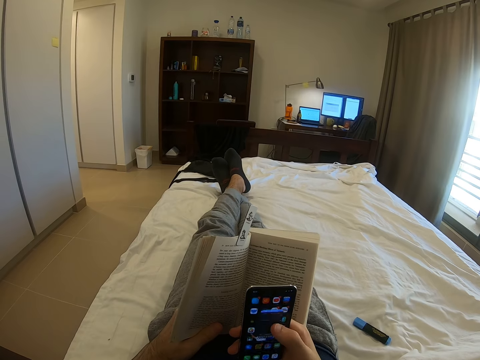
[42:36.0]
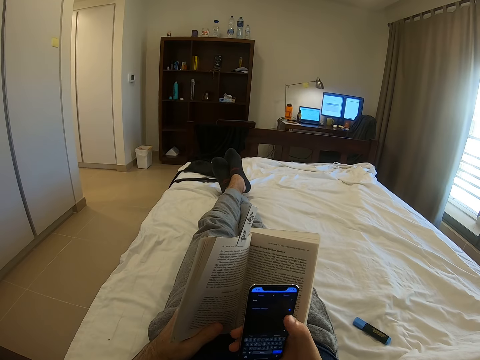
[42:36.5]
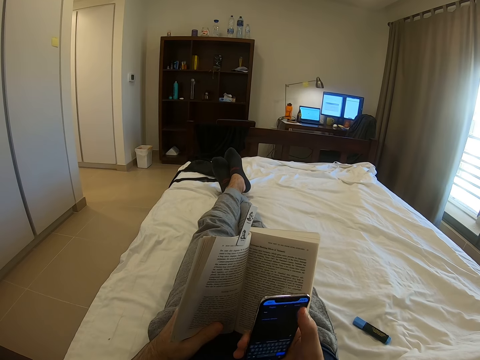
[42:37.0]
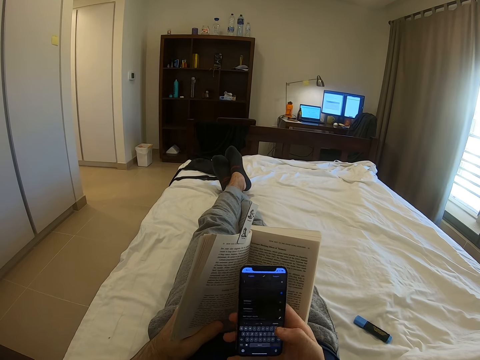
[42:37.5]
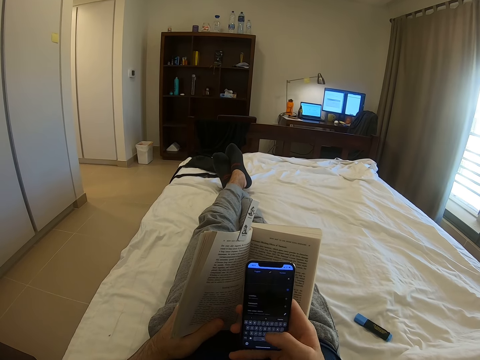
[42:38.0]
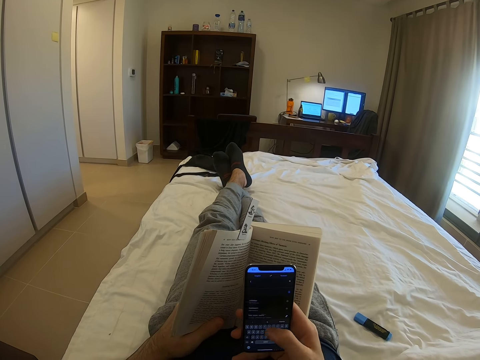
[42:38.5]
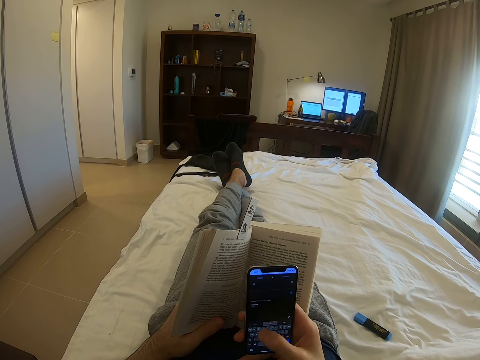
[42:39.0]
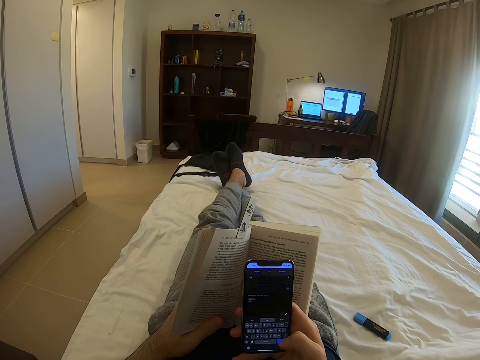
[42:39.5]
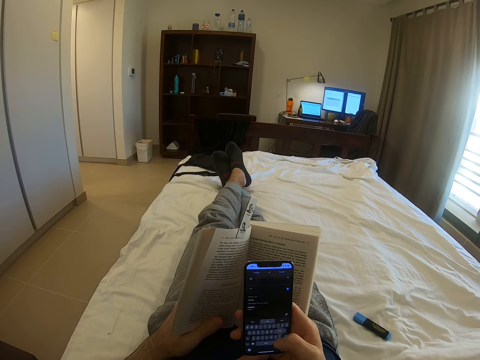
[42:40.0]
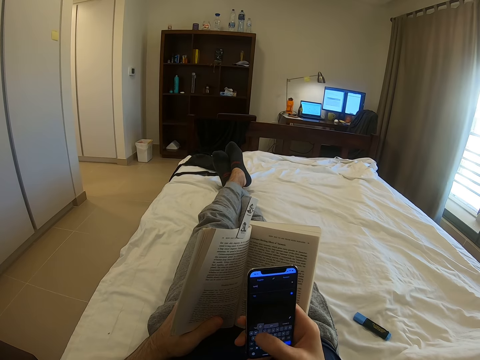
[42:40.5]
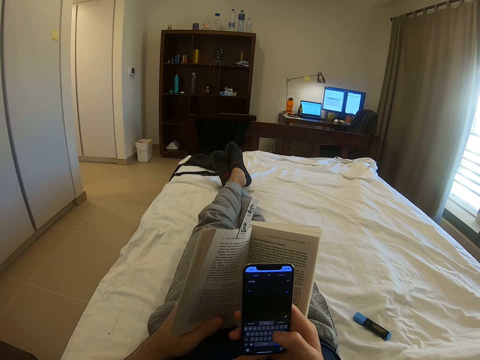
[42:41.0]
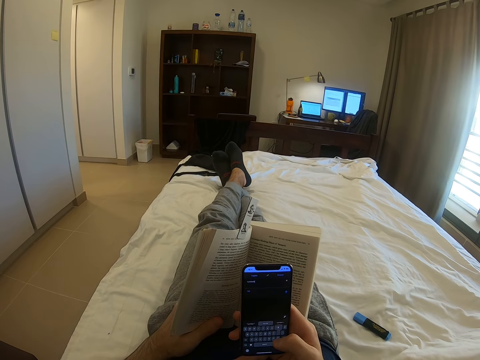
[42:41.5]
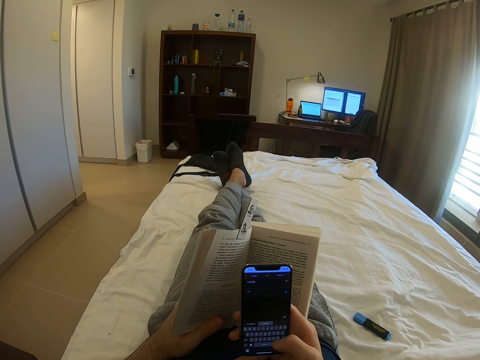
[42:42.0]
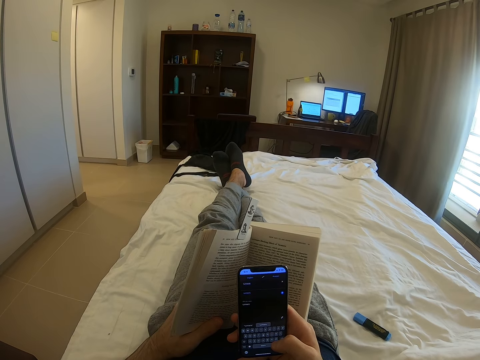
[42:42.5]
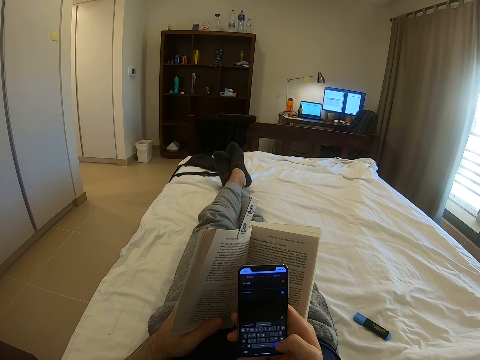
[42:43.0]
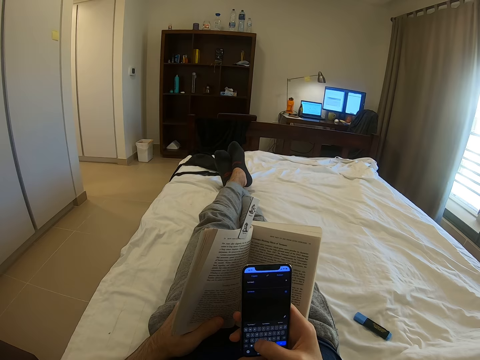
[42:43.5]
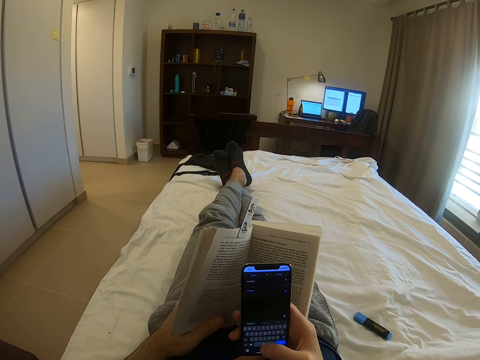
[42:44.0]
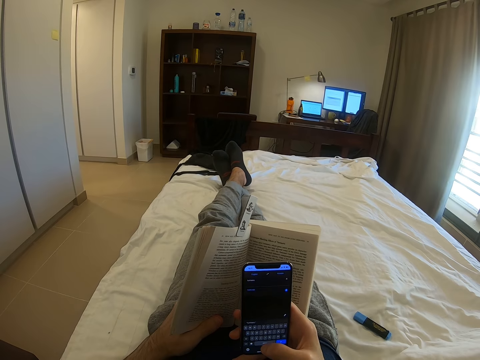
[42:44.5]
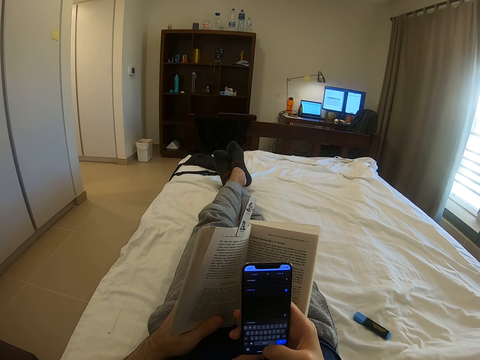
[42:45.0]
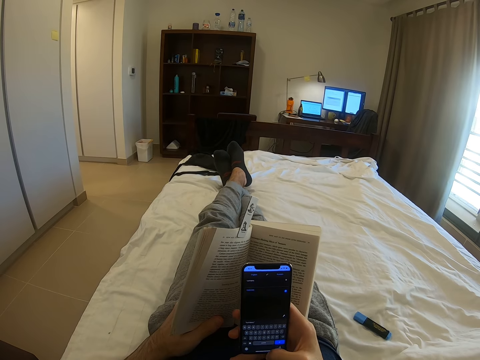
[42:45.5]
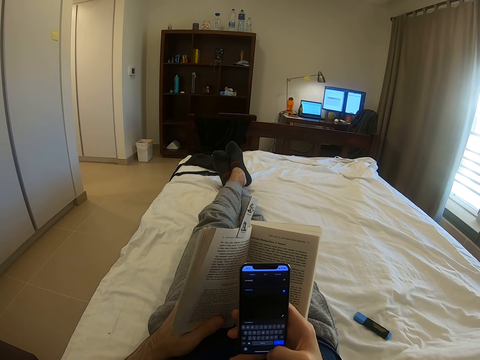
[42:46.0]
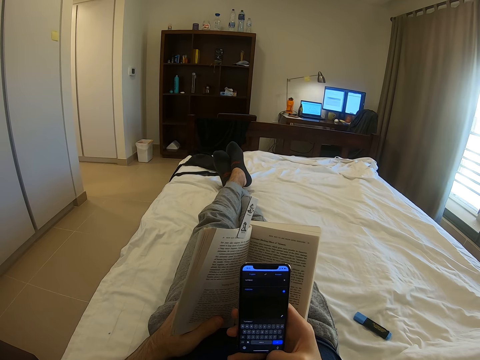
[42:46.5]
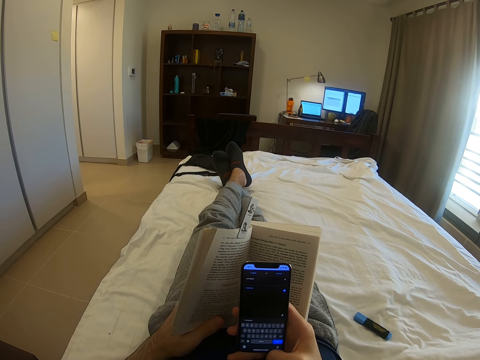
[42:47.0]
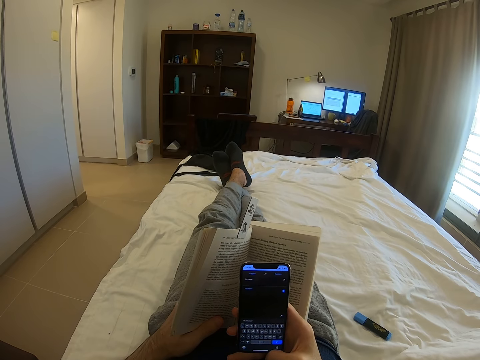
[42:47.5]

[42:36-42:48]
The camera wearer moves both legs.

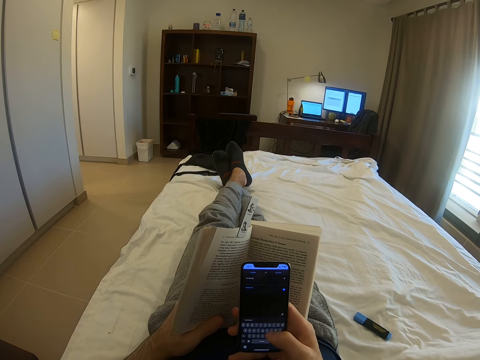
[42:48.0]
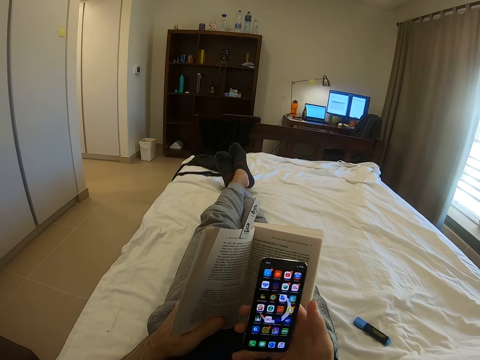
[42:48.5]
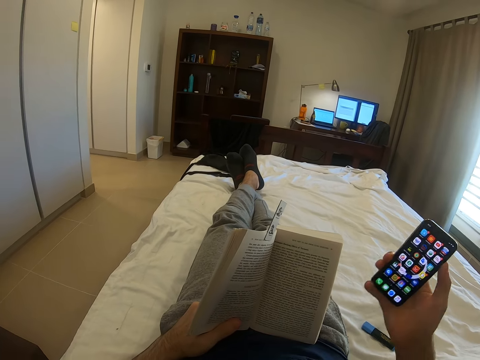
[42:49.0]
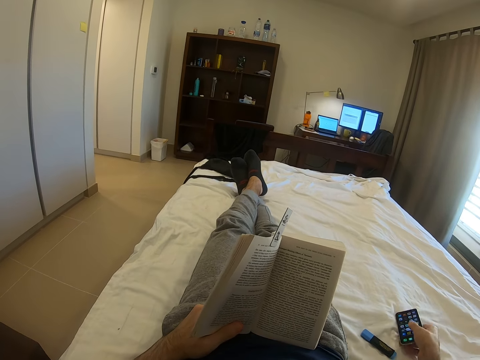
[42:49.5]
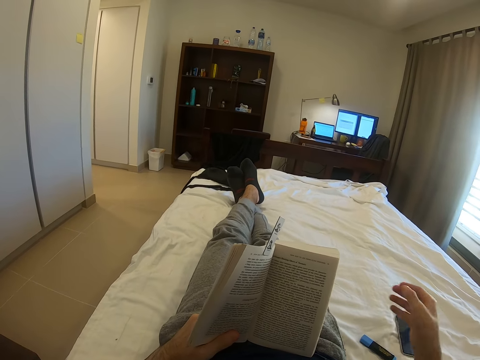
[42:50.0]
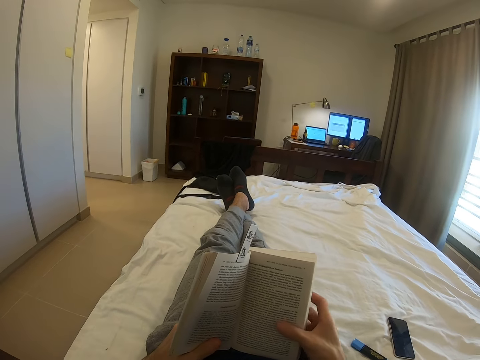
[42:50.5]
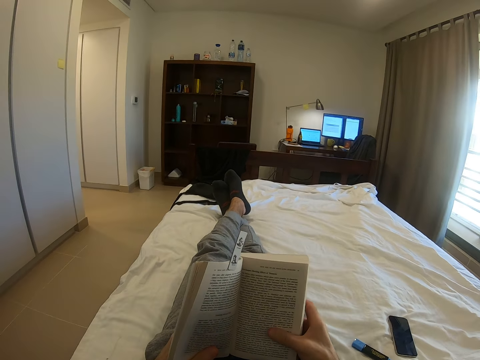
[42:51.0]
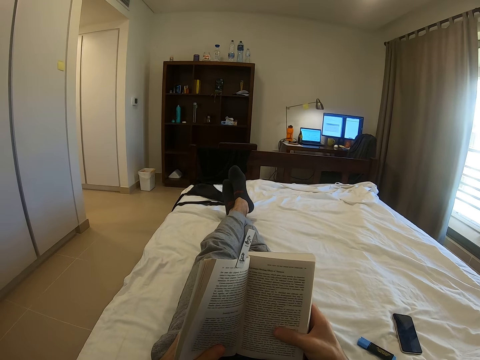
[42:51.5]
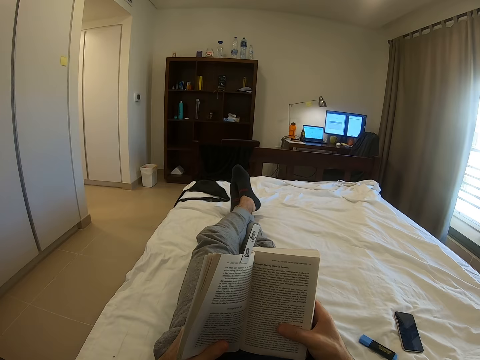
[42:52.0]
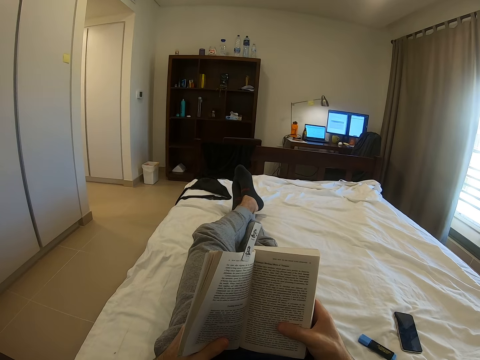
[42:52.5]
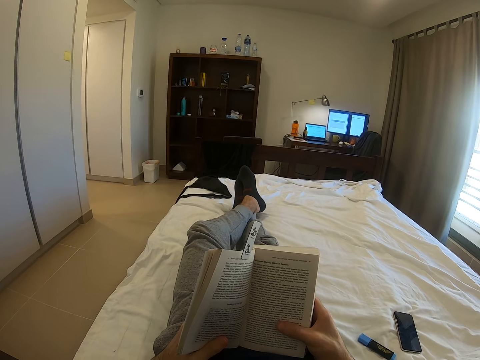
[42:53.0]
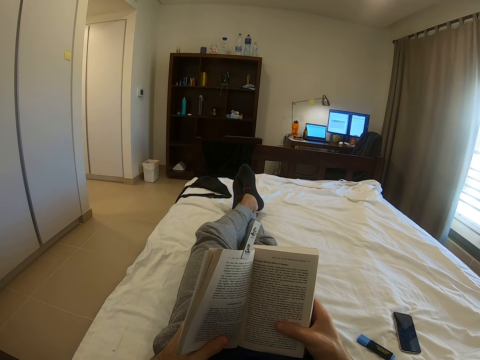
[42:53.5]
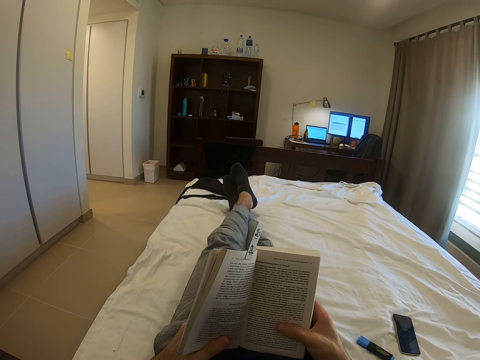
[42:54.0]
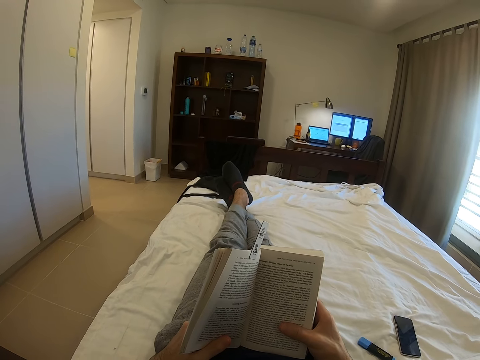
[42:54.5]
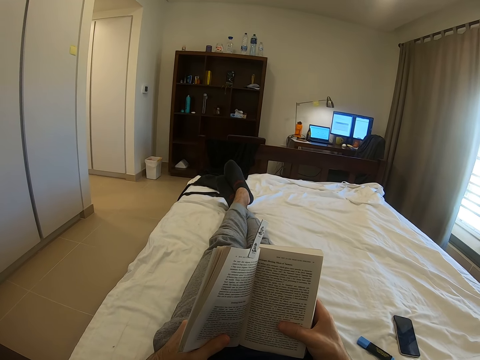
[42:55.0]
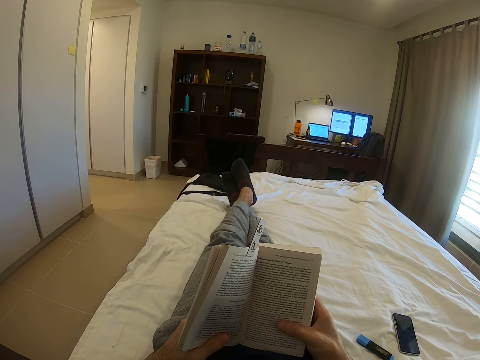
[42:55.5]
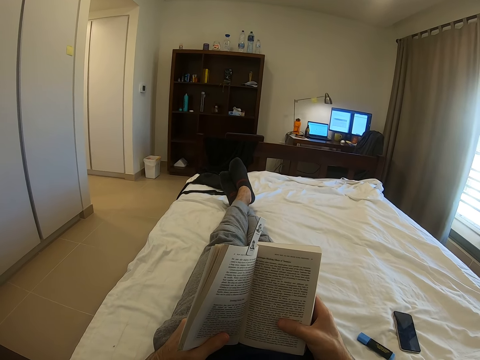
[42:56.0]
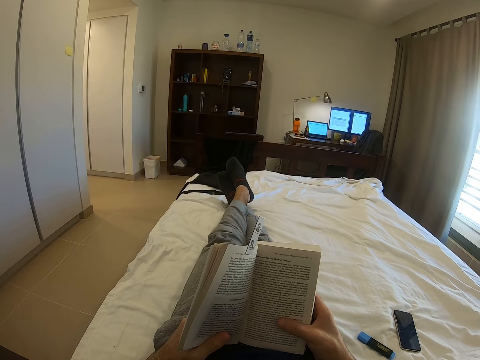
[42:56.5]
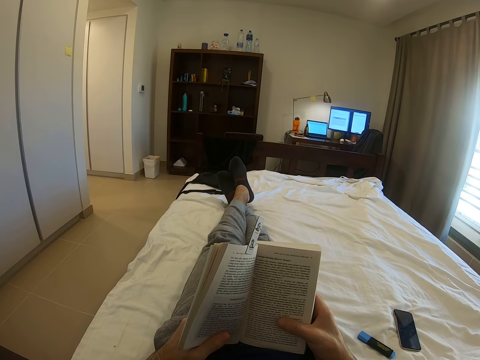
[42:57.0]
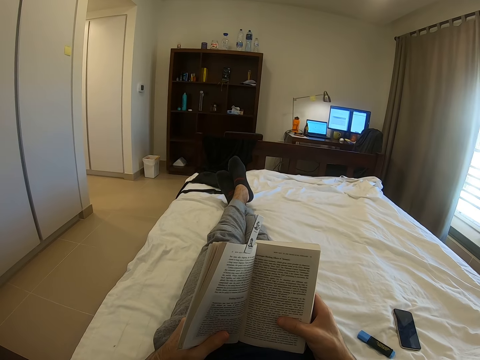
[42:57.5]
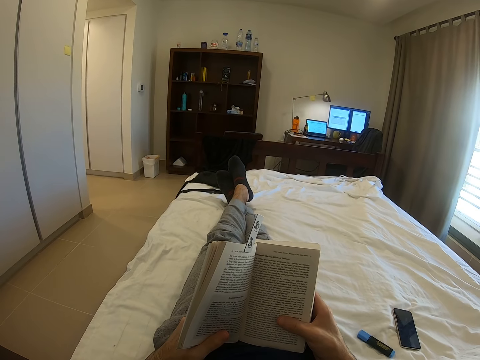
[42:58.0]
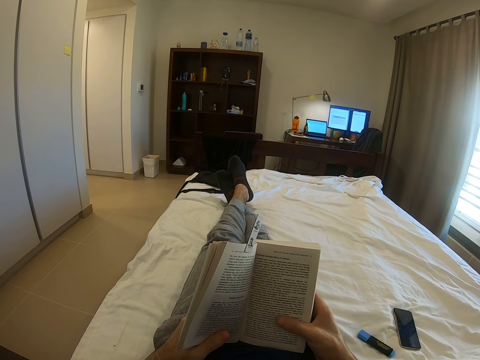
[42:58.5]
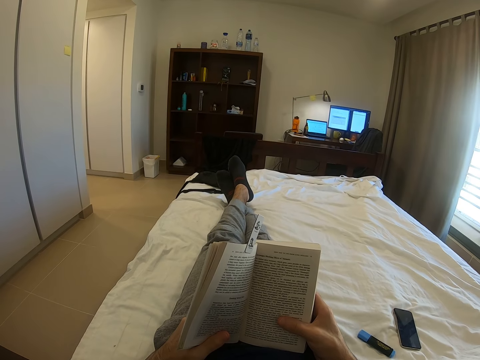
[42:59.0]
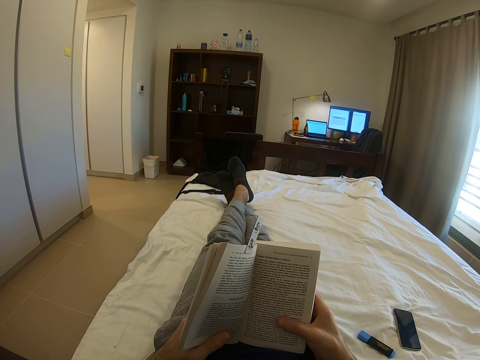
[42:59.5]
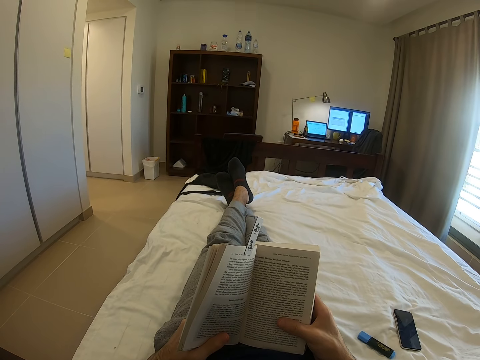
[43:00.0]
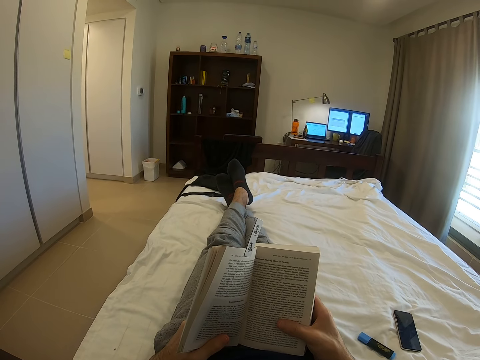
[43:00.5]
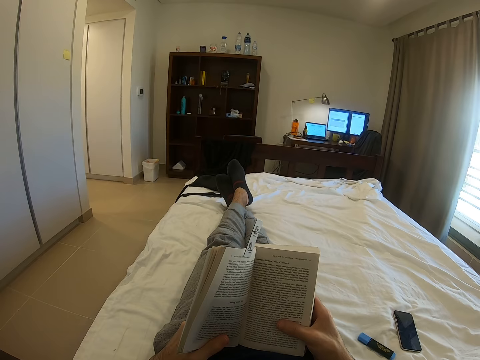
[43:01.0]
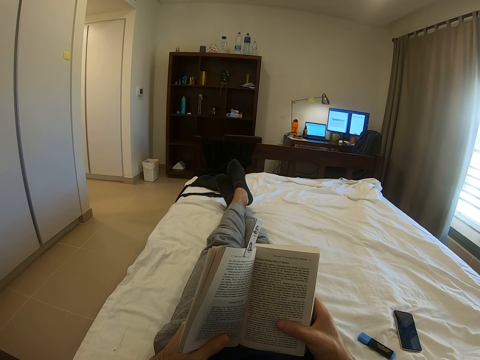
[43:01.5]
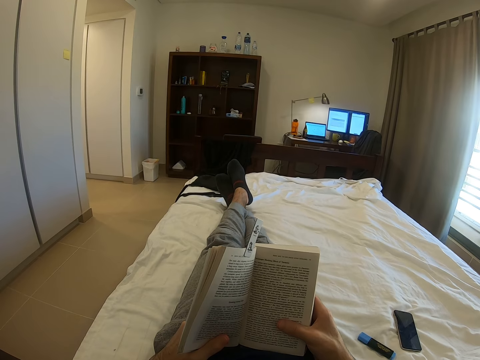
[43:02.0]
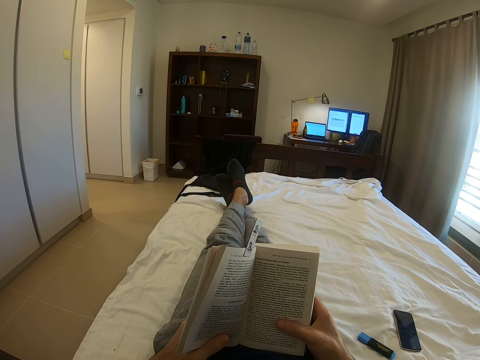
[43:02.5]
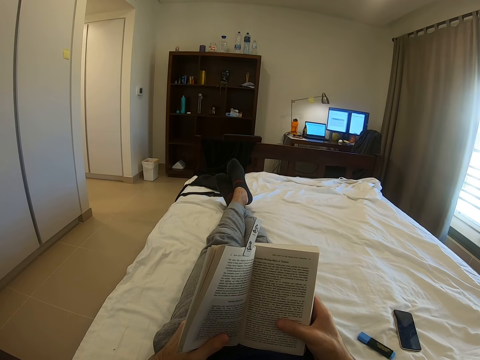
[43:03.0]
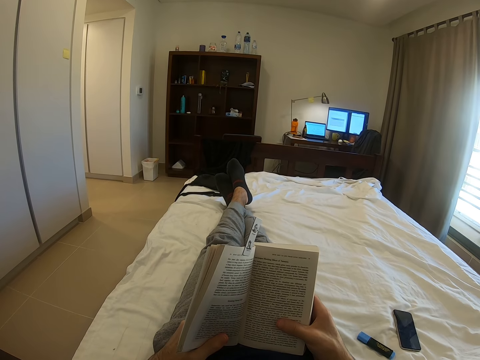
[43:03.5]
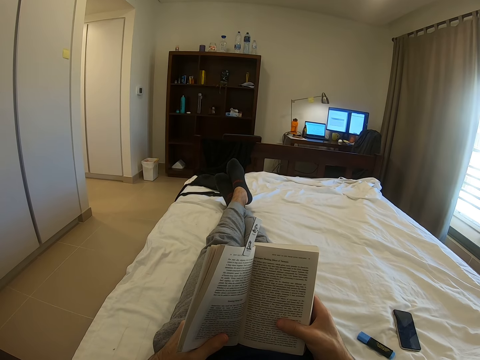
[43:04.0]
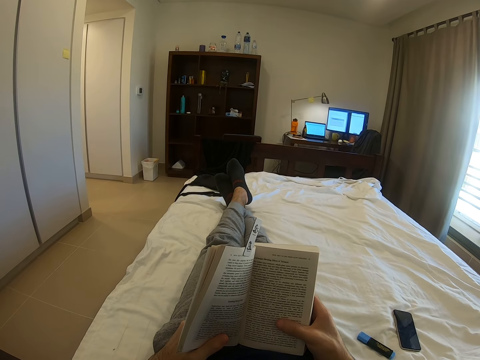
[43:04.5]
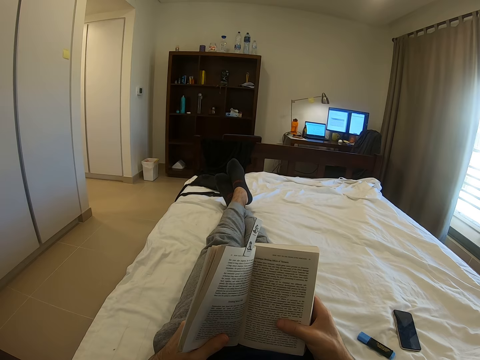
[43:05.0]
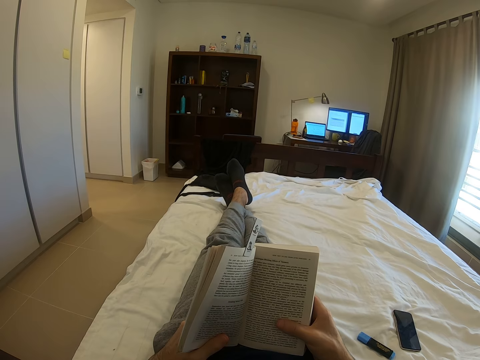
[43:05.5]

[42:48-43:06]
The camera wearer uses a phone. They place the phone on the bed with the right hand. They hold a book with the right hand. They read the book while on the bed in a room. They move hands. They read the book in a room.
